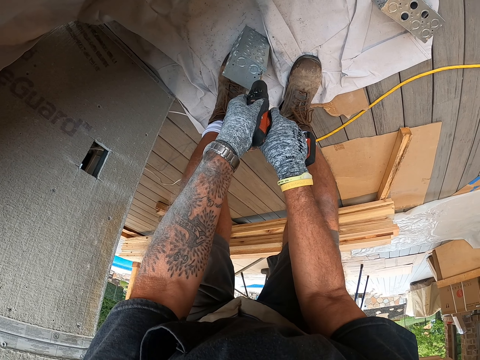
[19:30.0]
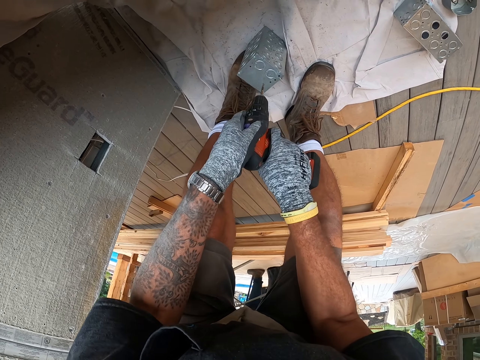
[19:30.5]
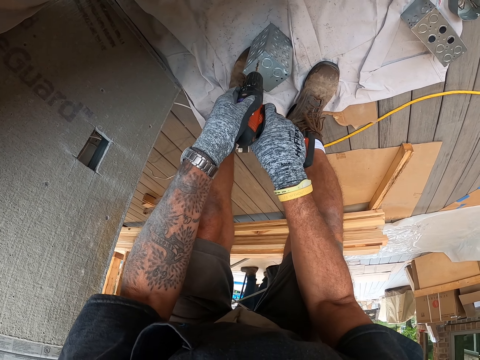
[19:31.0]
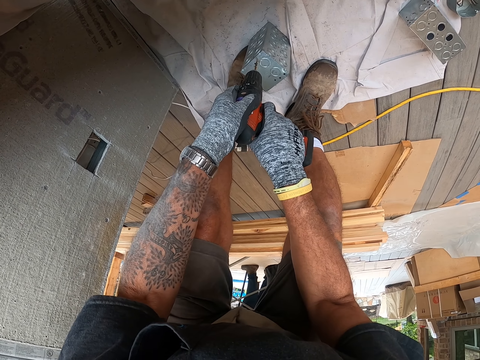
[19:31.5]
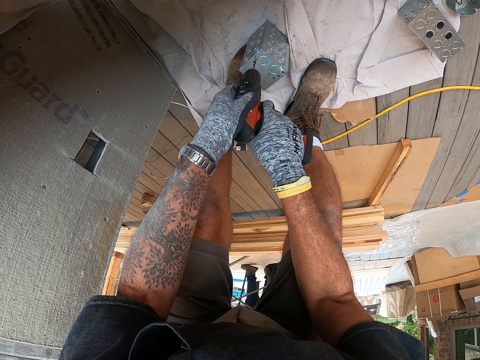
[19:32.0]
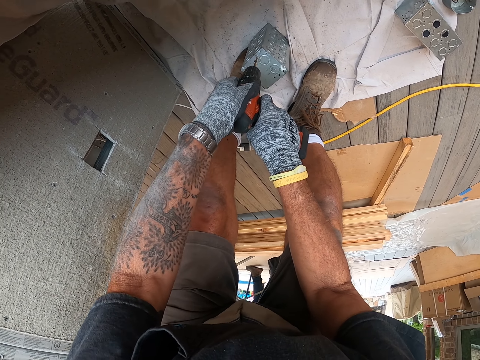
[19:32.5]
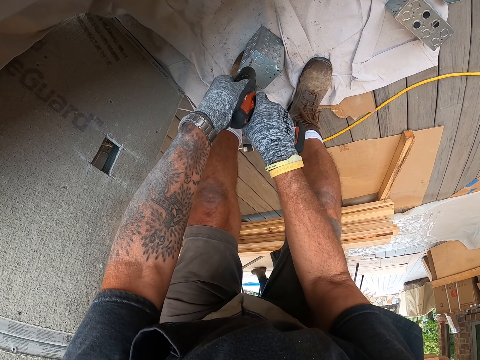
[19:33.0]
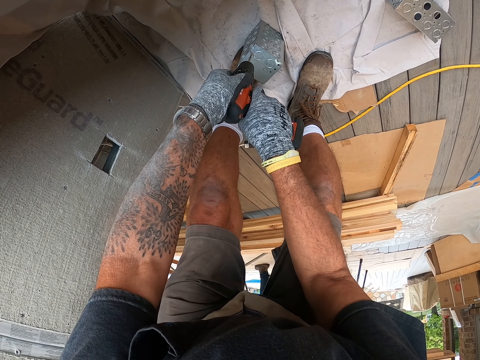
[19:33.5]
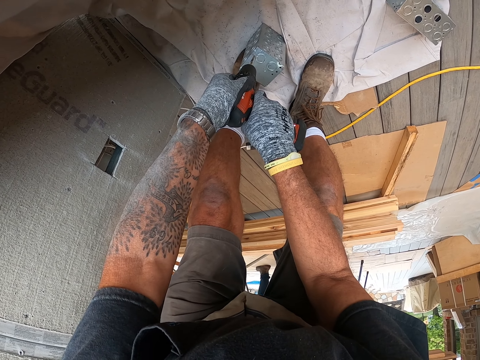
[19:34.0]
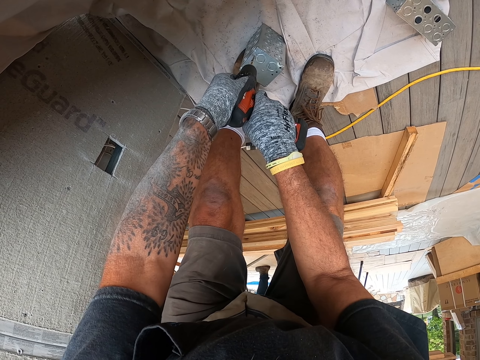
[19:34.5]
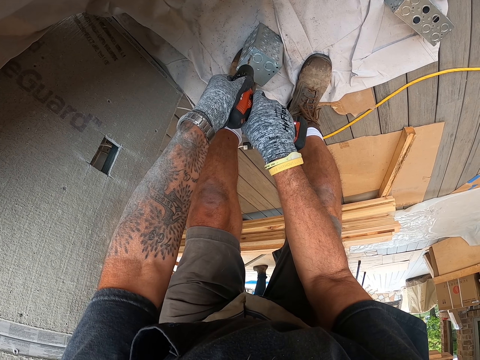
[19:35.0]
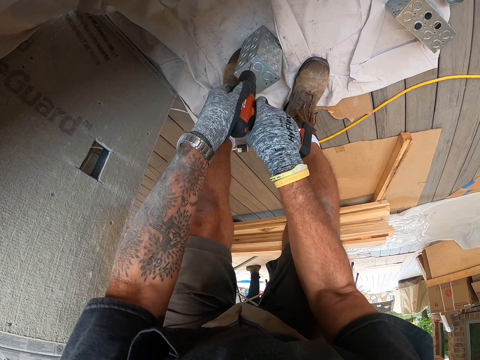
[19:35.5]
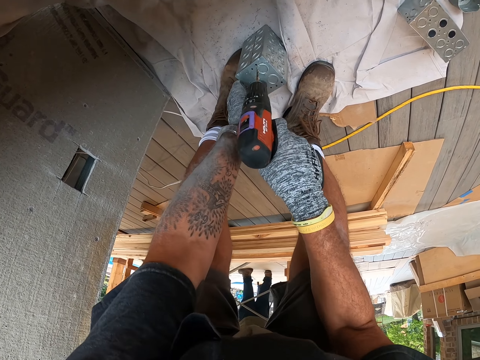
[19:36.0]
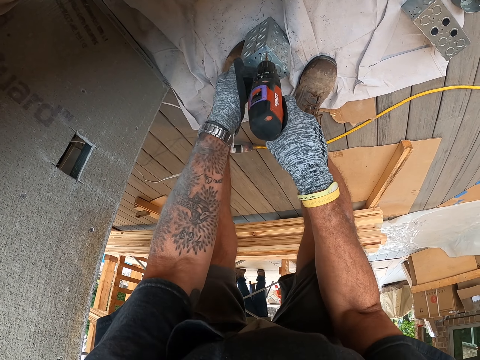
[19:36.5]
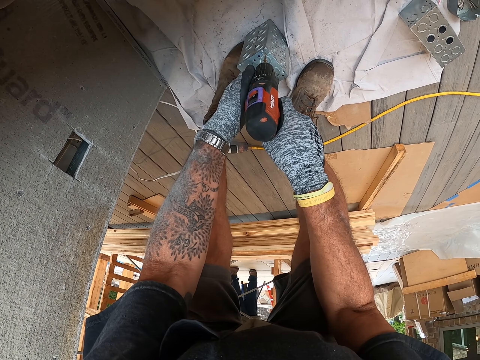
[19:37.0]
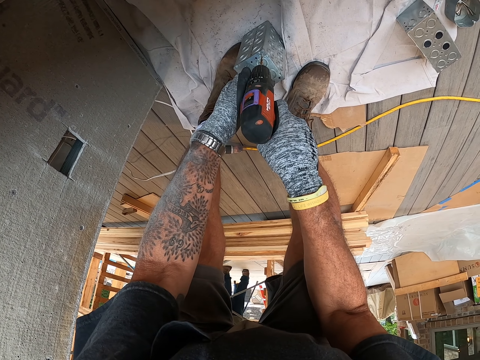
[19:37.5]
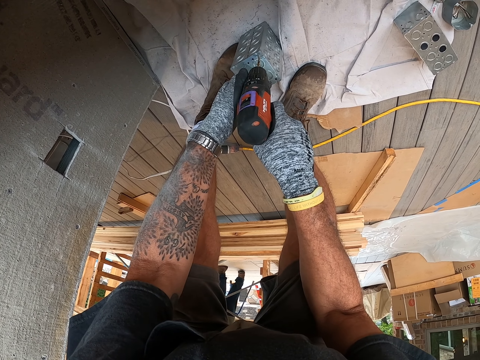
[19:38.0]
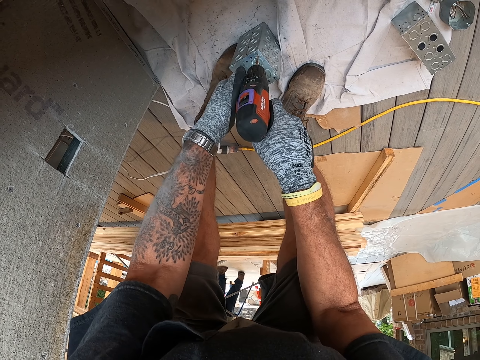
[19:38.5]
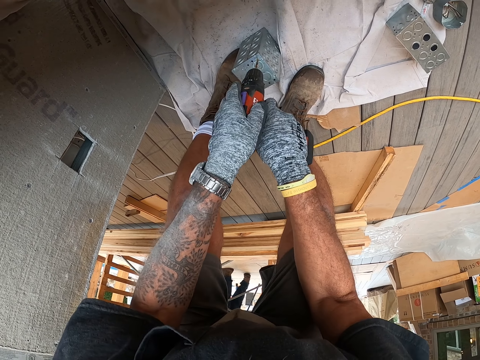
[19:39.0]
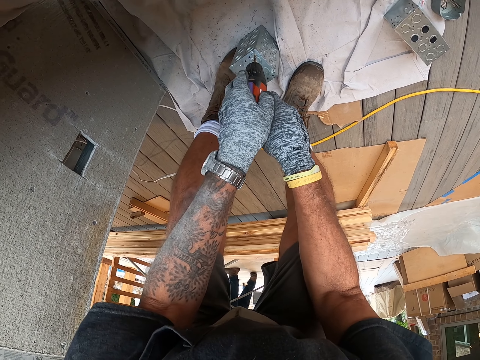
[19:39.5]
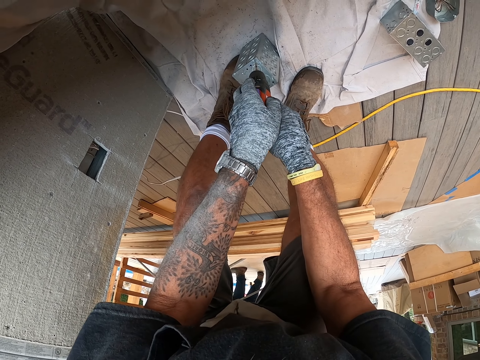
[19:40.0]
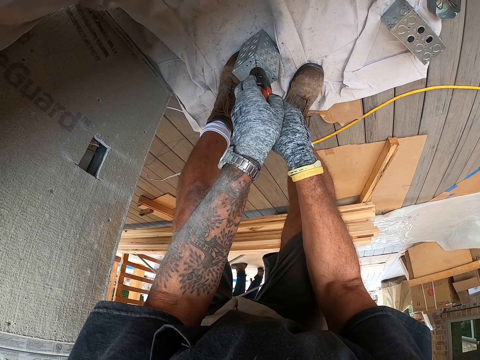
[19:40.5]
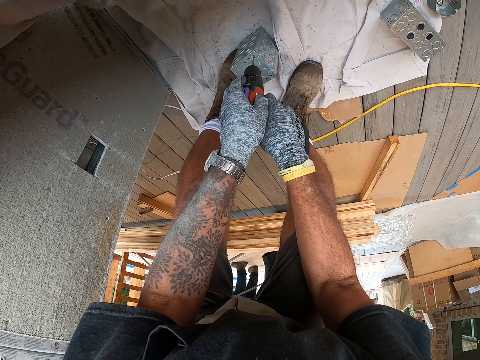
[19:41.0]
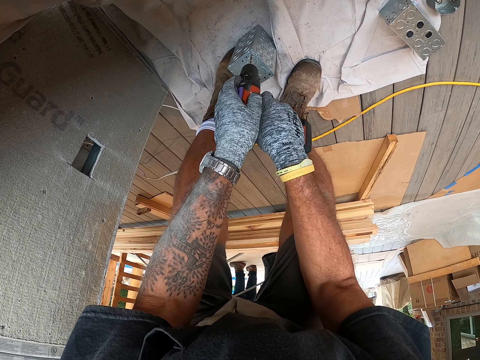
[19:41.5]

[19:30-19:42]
The camera wearer drills a metal with a drill gun. They drill the metal with the drill gun again.

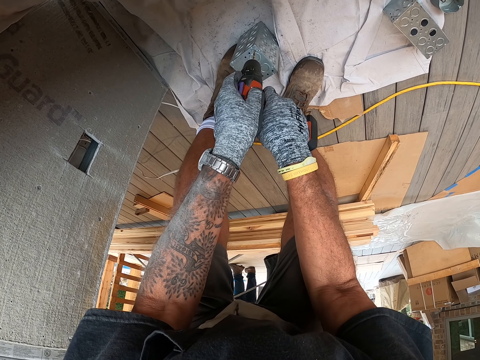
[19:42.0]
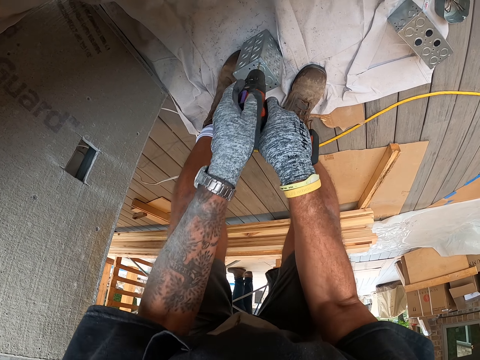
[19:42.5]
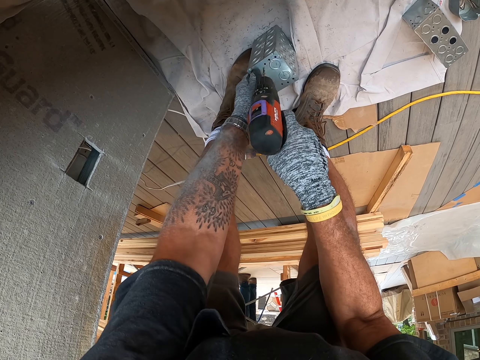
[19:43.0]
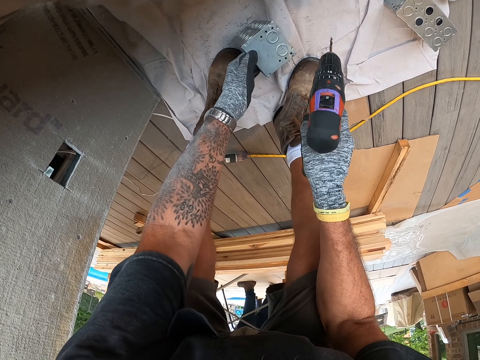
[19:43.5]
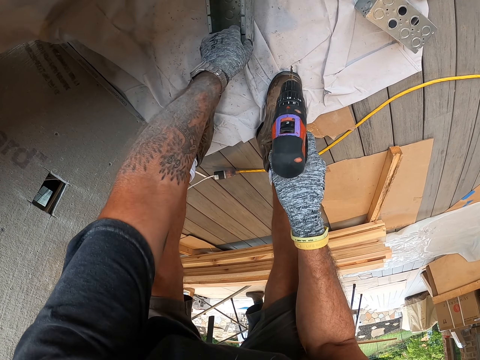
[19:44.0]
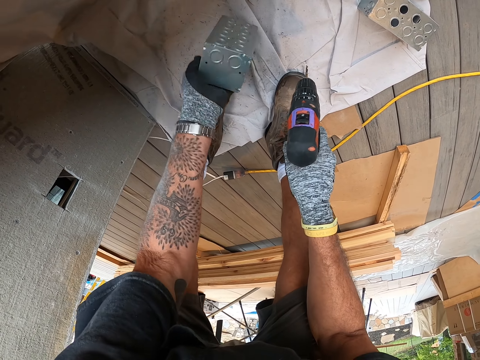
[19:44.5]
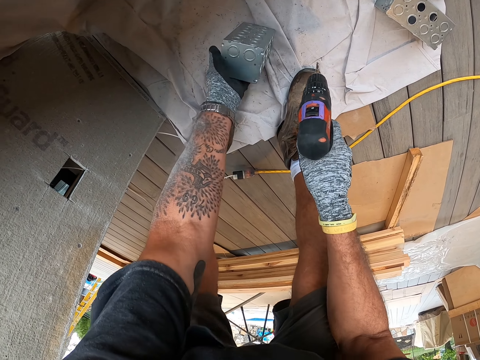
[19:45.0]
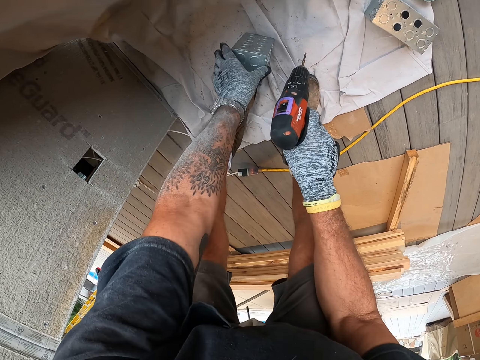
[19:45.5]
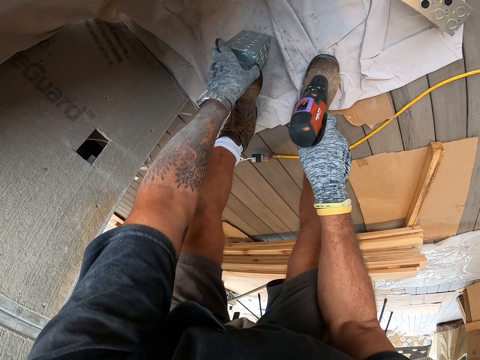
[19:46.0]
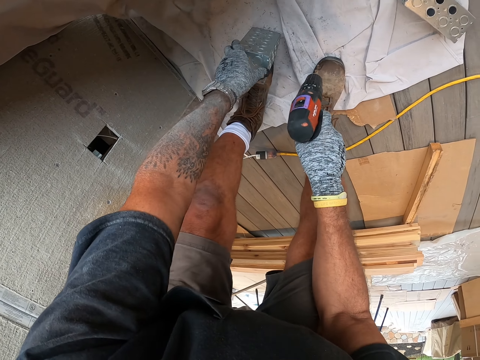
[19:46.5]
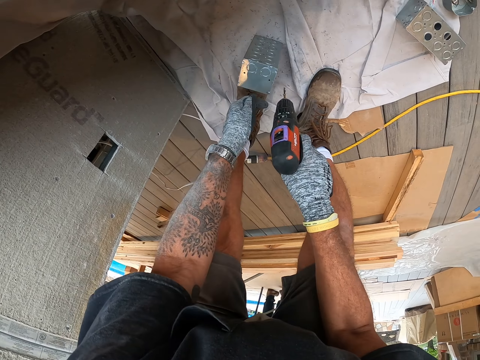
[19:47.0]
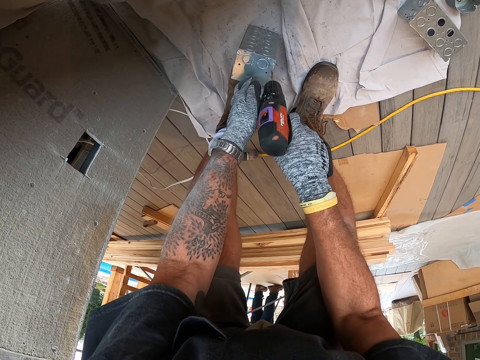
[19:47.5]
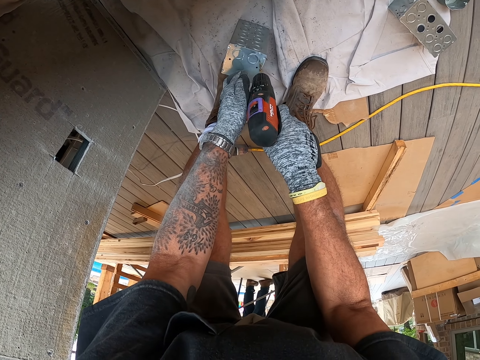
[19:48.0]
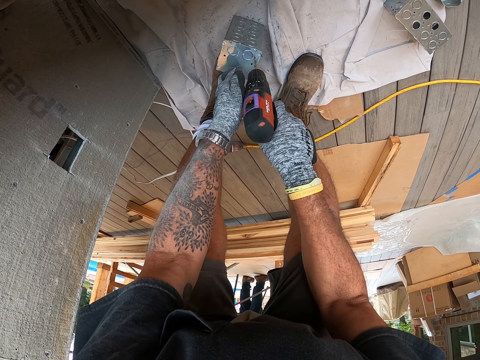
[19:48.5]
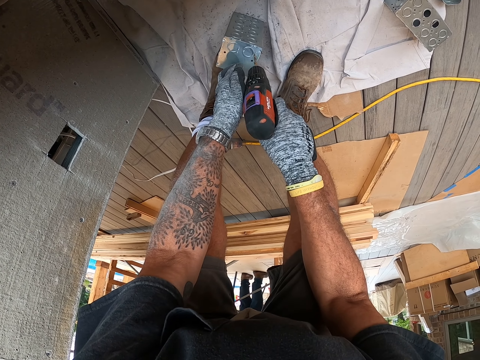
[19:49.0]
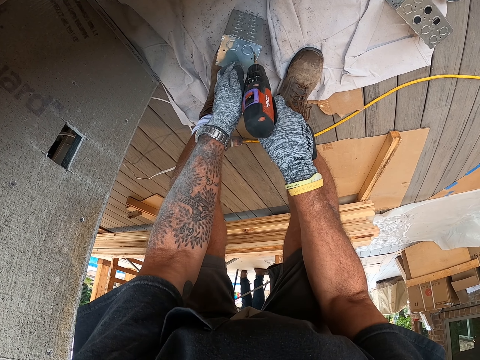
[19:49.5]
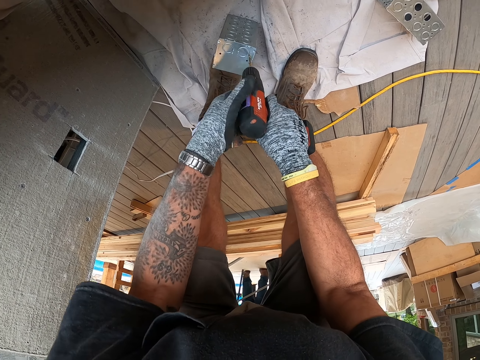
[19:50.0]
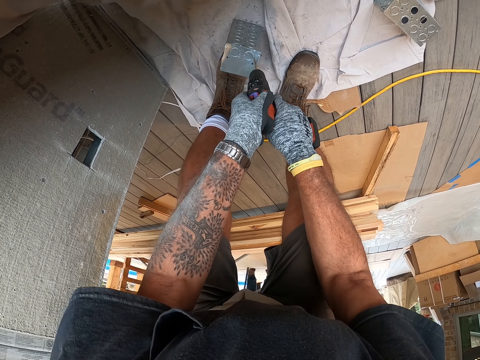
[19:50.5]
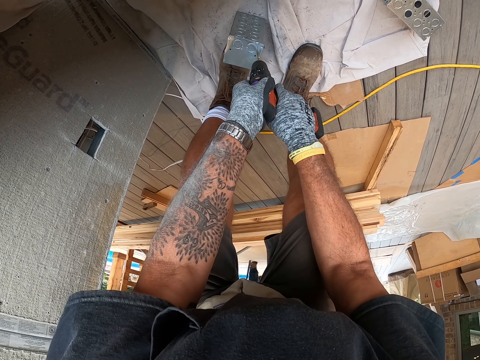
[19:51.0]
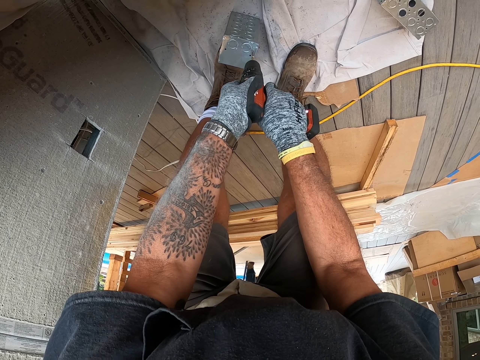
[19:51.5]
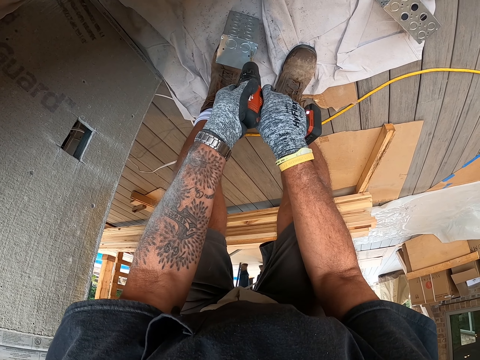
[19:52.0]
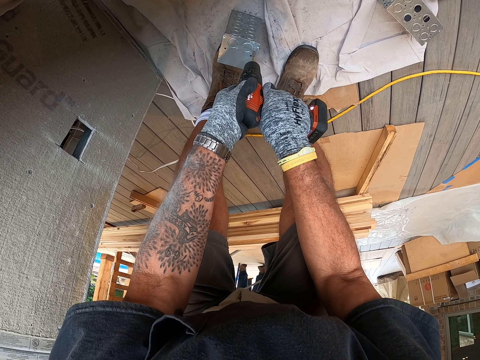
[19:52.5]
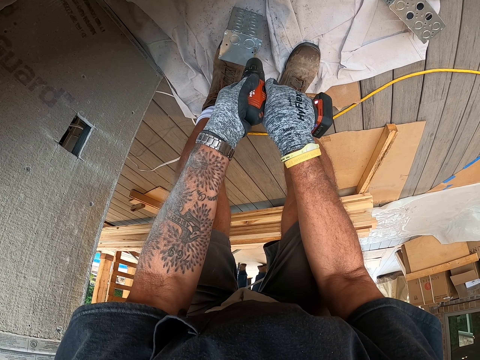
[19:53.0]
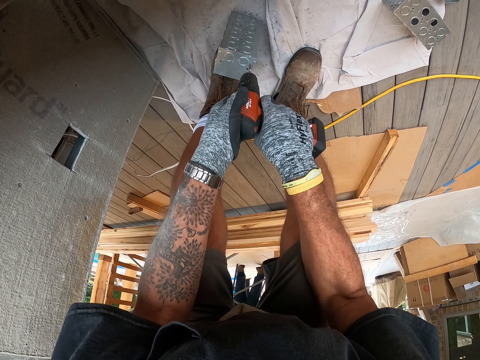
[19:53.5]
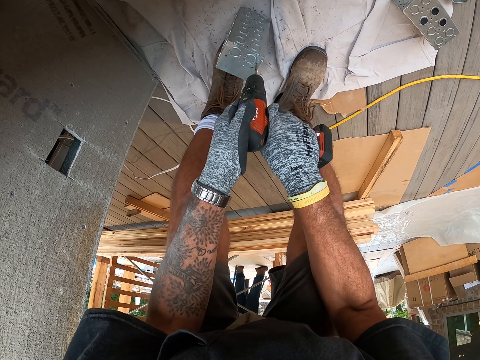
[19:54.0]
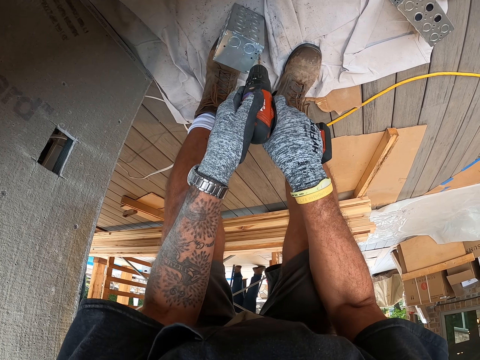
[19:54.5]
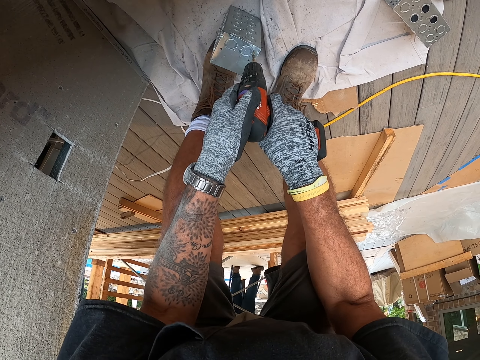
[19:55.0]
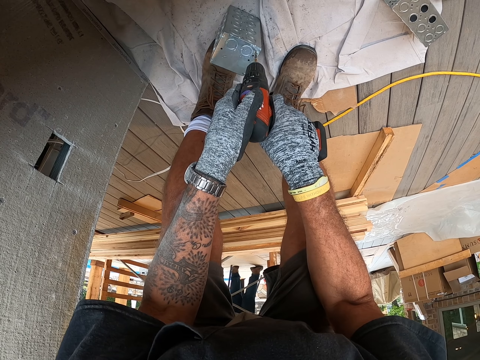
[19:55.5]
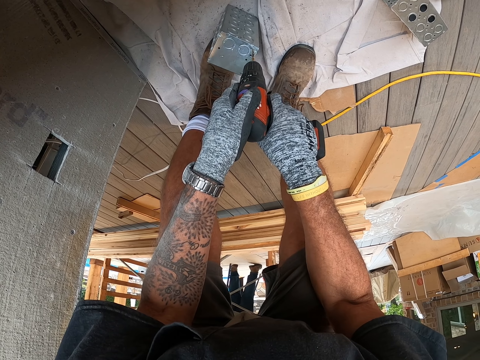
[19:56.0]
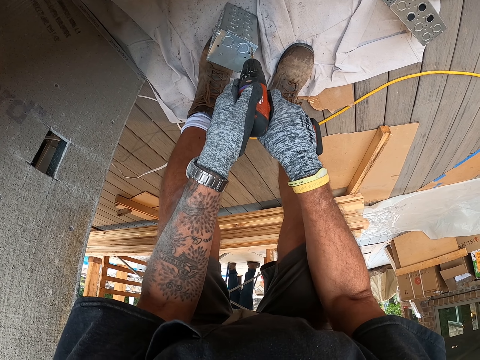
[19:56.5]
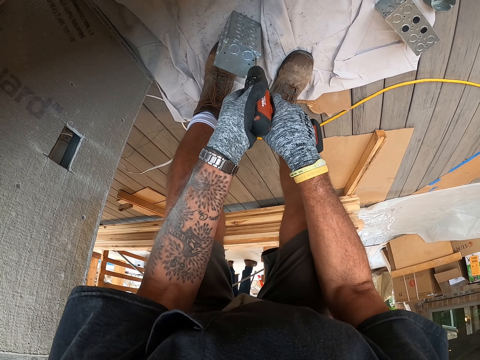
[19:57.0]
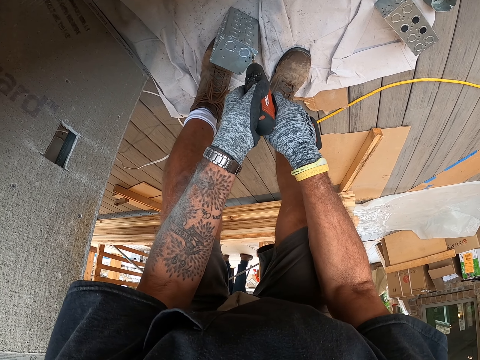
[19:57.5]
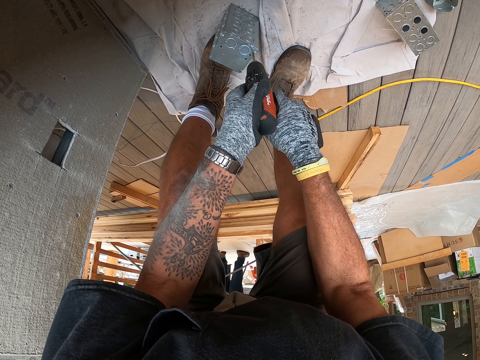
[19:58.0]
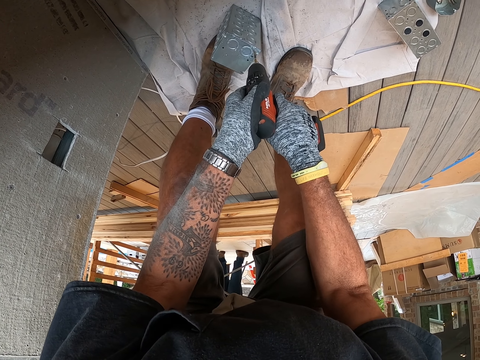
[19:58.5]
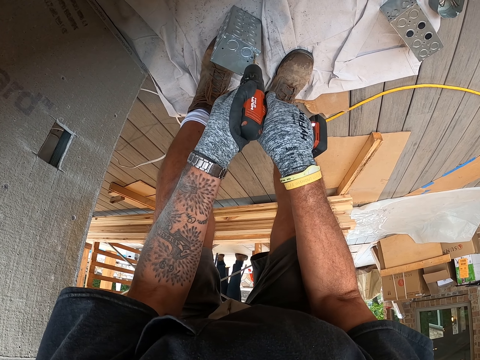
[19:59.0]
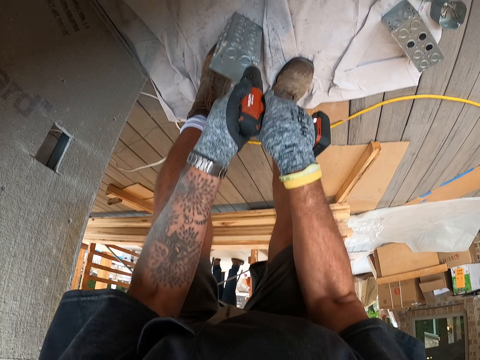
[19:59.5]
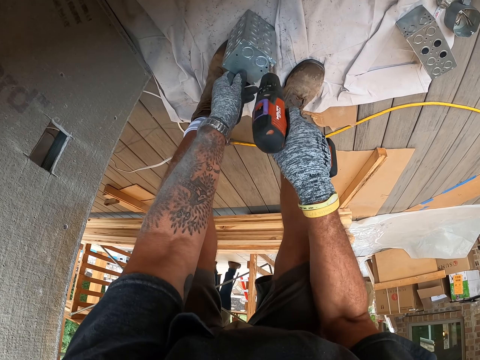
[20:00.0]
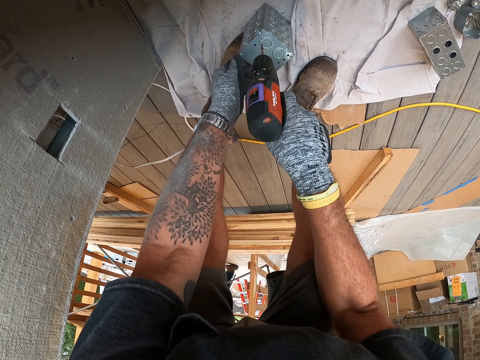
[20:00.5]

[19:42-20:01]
The camera wearer flips the metal block. They drill the metal block with a drill gun. They drill the metal block with the drill gun again.
